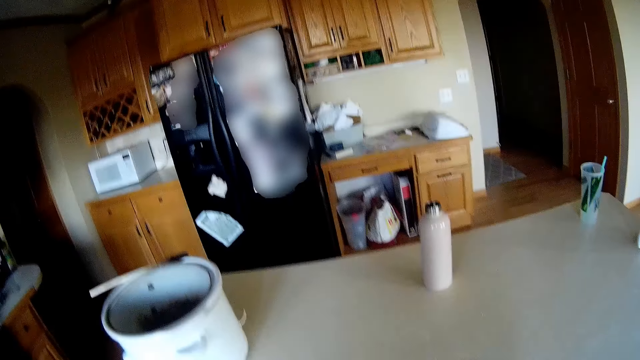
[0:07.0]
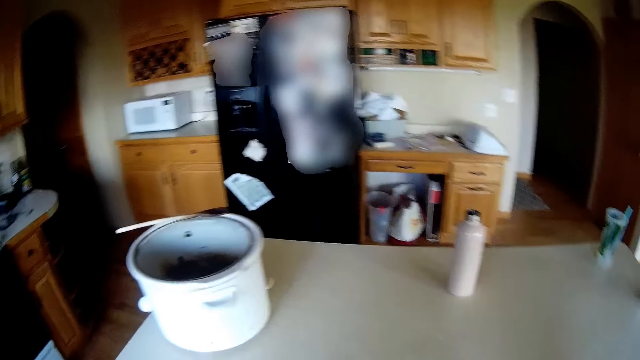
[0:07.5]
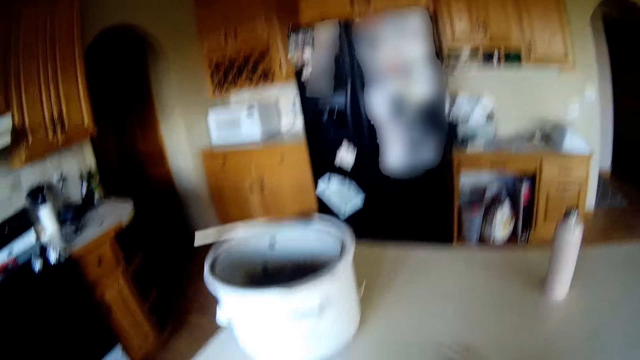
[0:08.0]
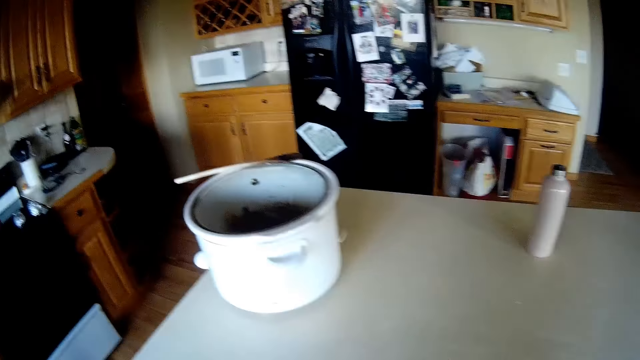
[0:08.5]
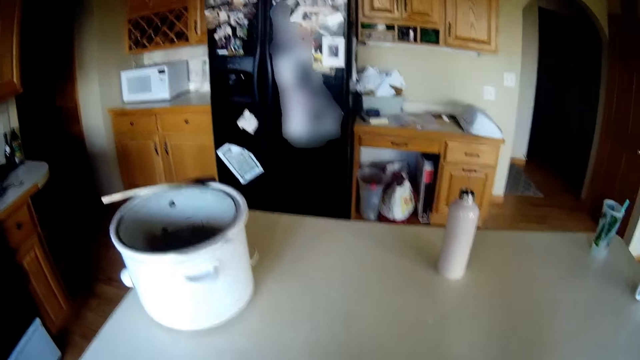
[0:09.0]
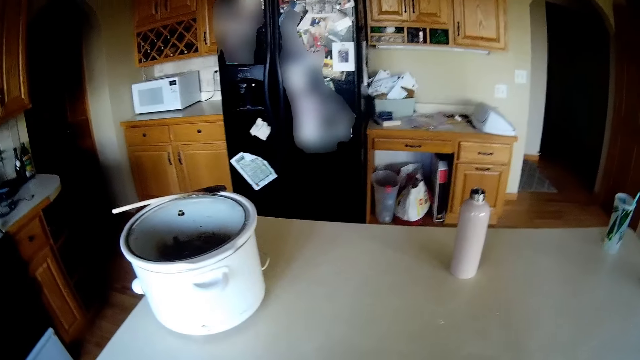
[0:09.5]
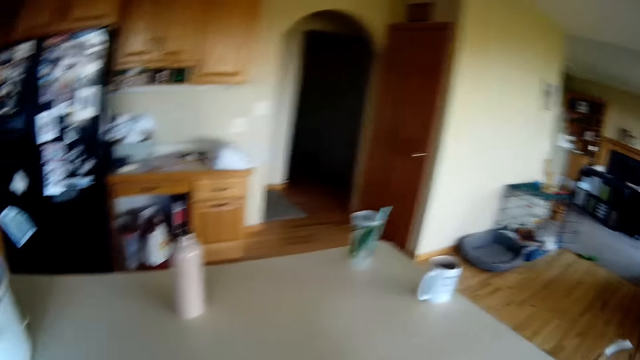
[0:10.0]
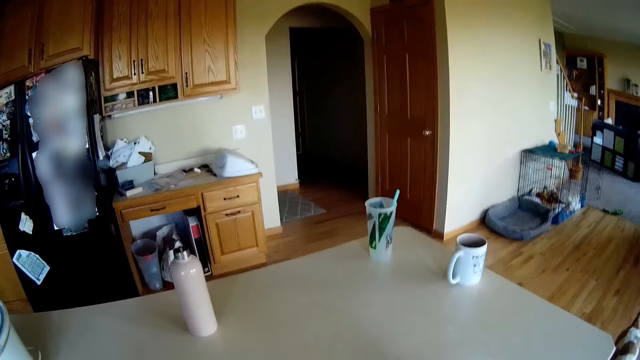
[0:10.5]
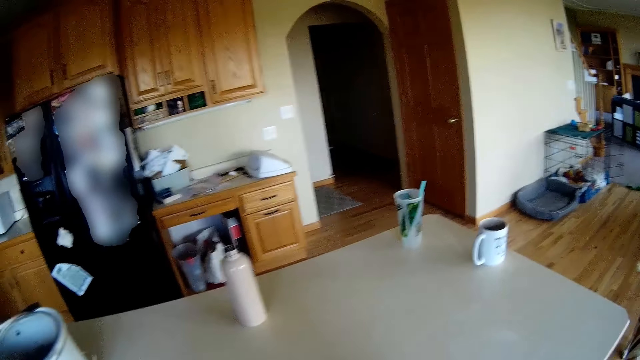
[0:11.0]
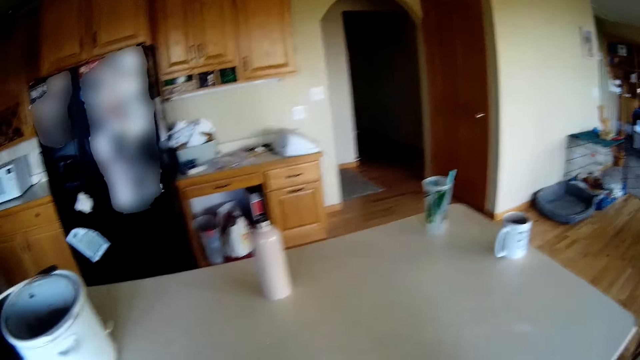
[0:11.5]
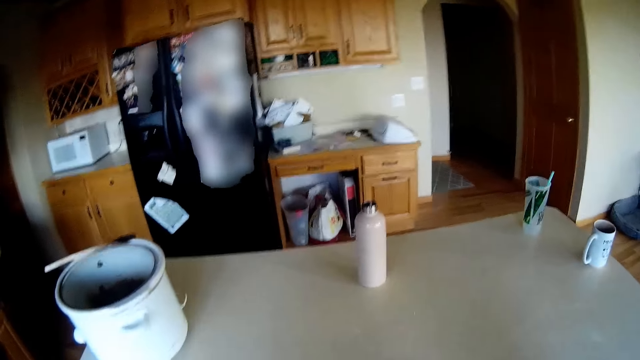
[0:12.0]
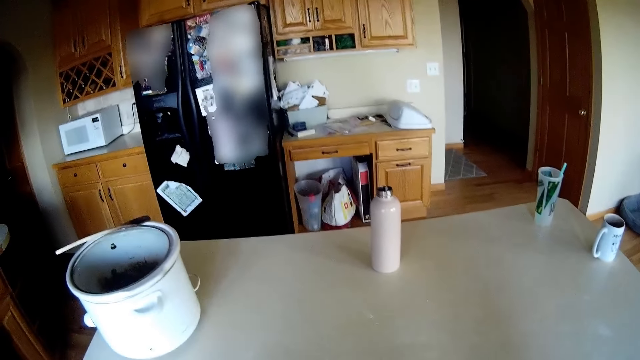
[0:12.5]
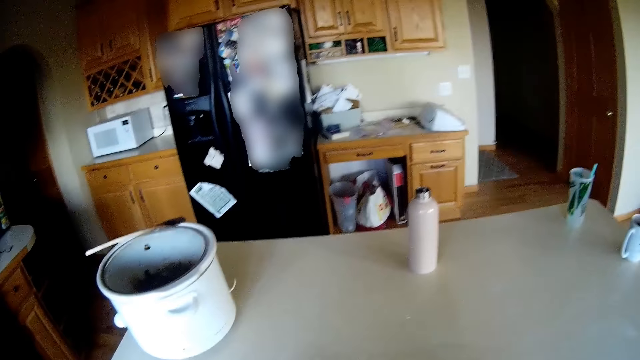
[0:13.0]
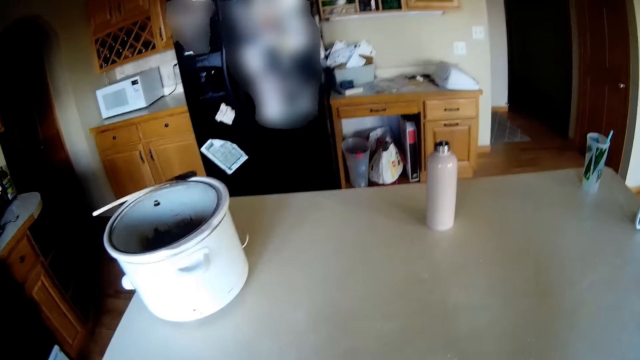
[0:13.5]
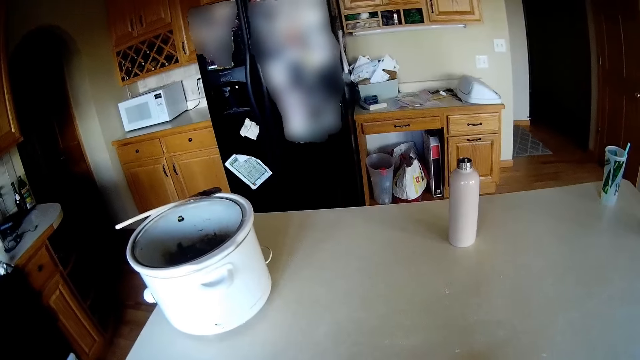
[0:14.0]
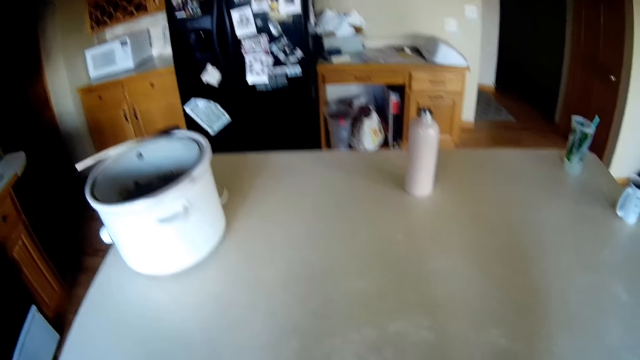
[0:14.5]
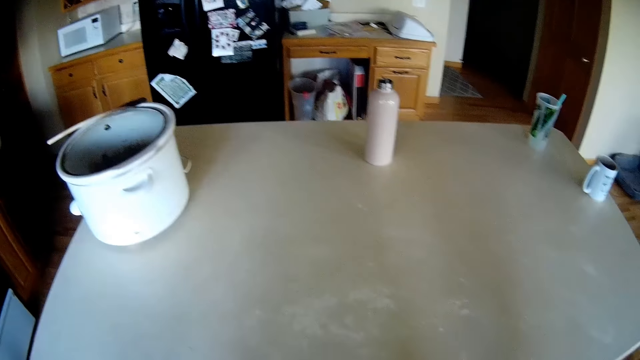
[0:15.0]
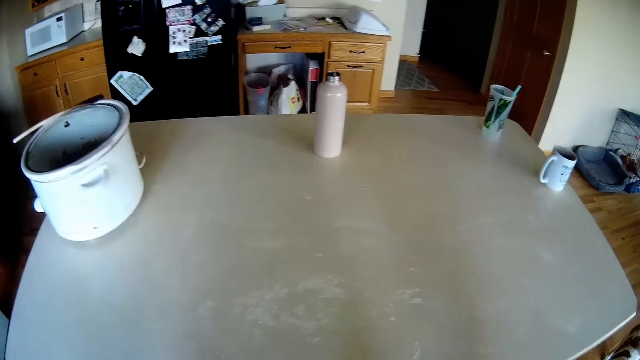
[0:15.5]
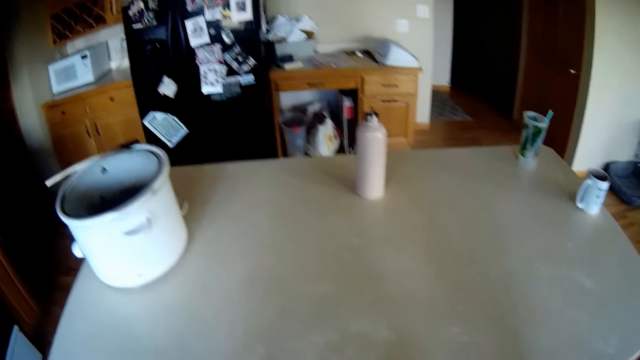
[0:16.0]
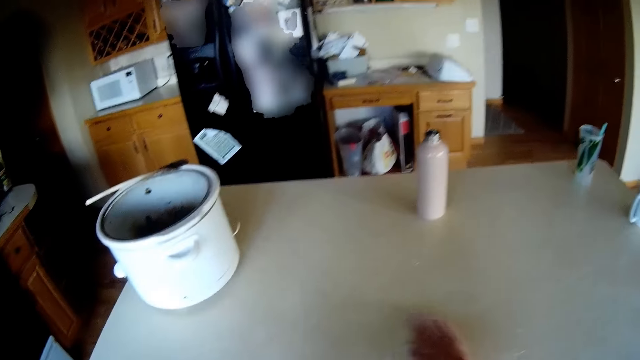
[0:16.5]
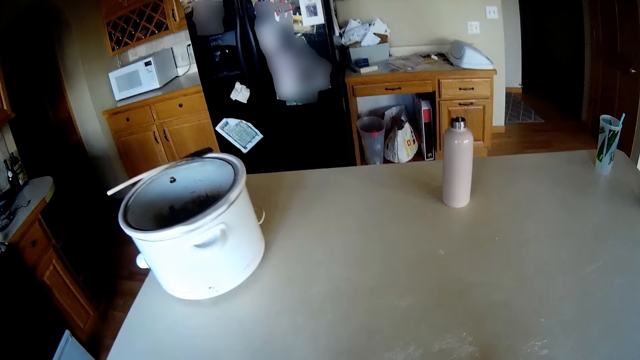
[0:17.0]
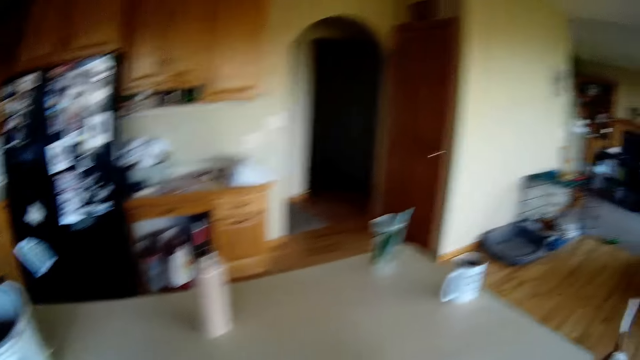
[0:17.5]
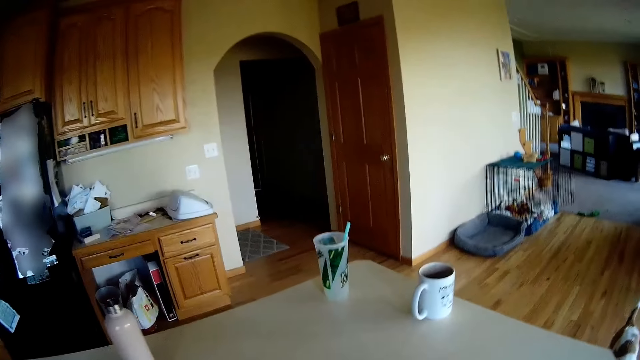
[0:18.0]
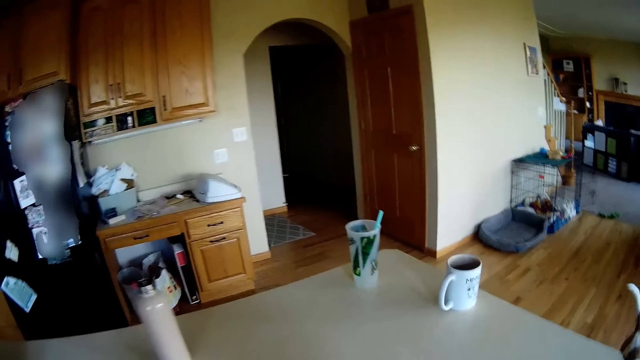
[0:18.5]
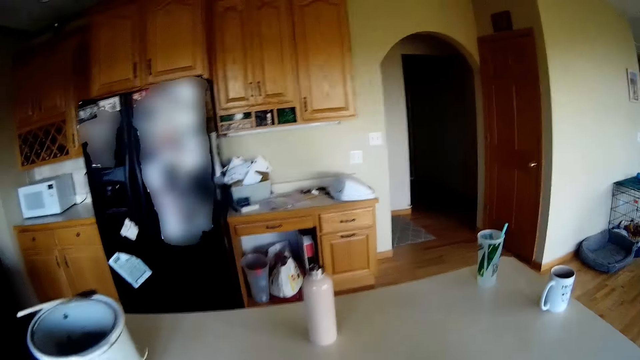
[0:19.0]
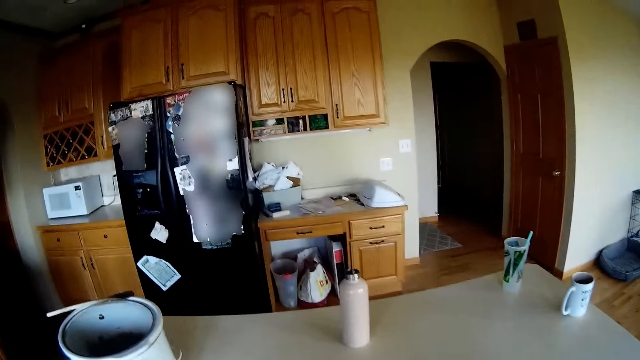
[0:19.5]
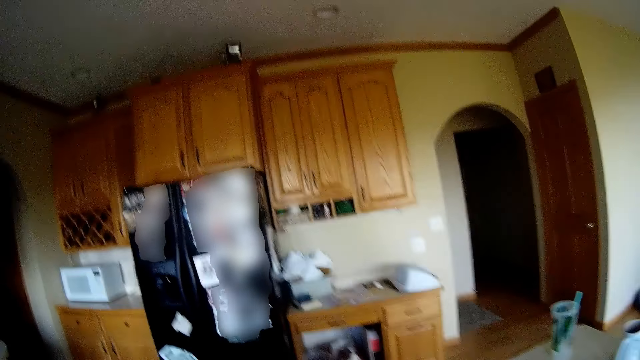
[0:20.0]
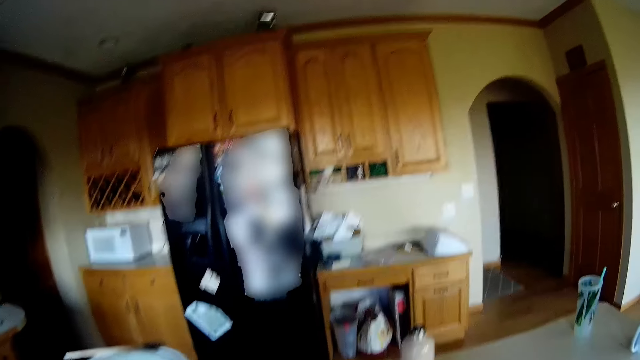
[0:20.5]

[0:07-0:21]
The camera wearer wipes the table with her right hand repeatedly.

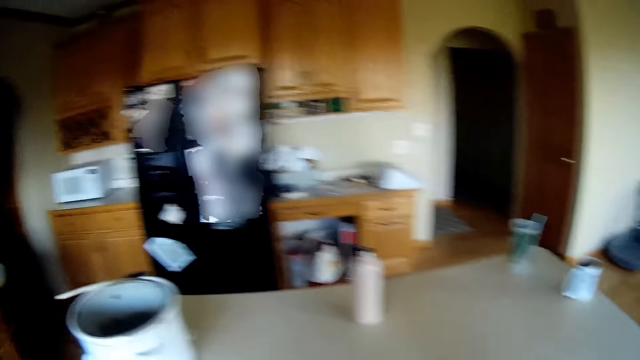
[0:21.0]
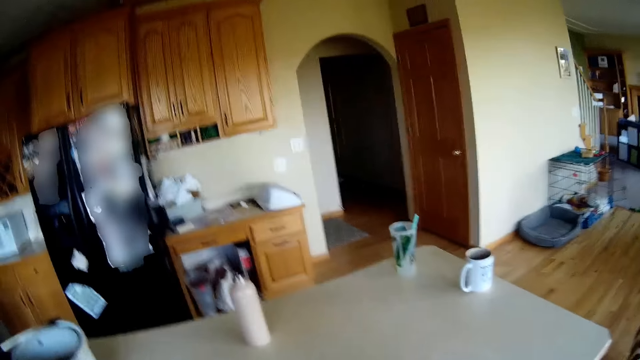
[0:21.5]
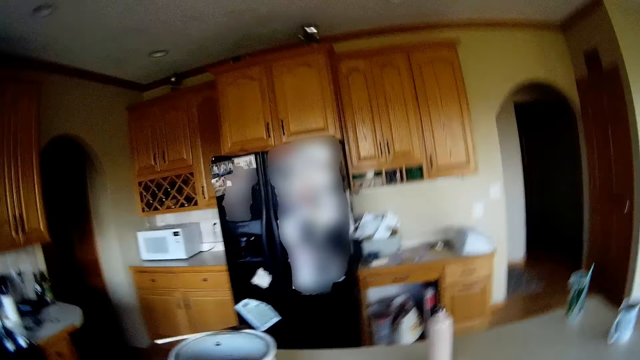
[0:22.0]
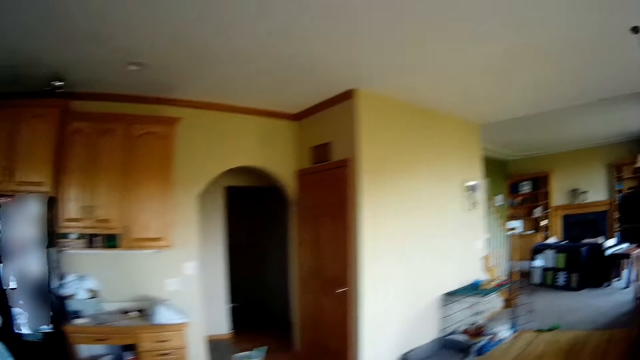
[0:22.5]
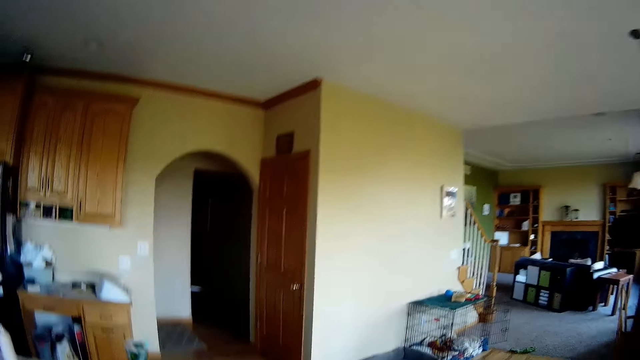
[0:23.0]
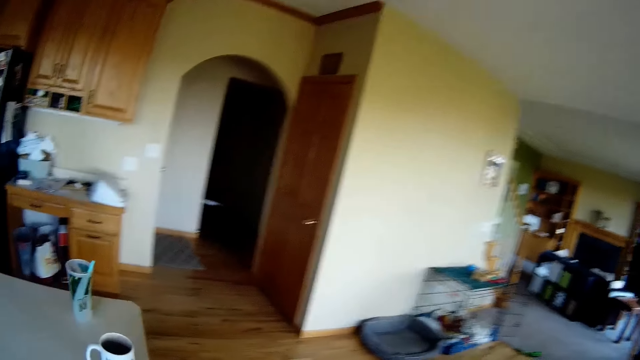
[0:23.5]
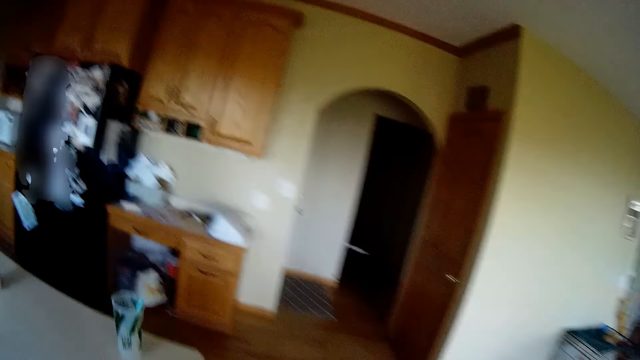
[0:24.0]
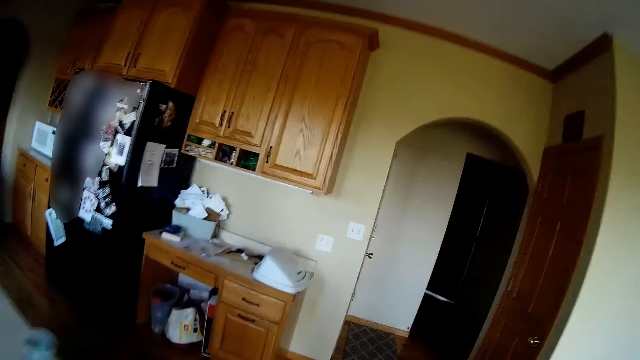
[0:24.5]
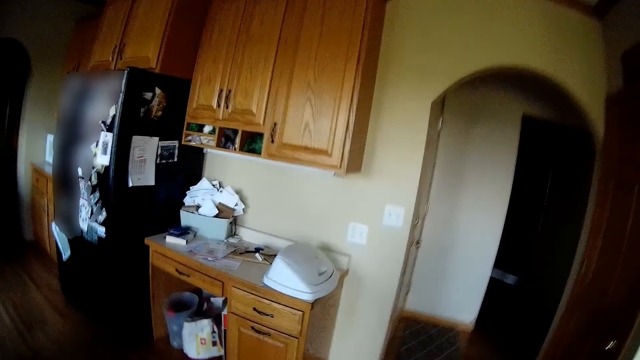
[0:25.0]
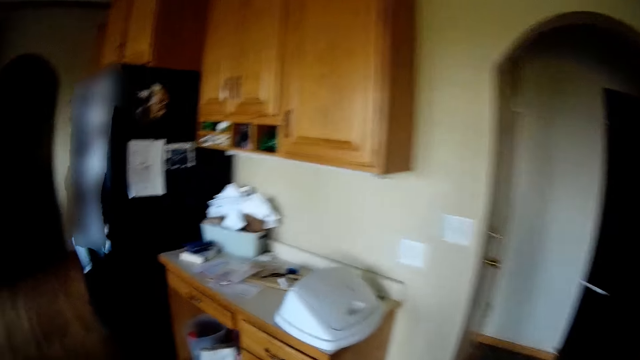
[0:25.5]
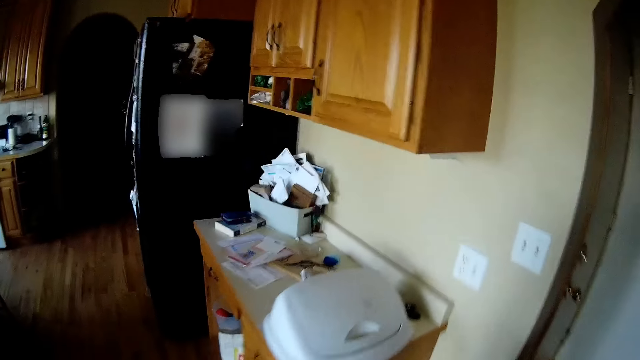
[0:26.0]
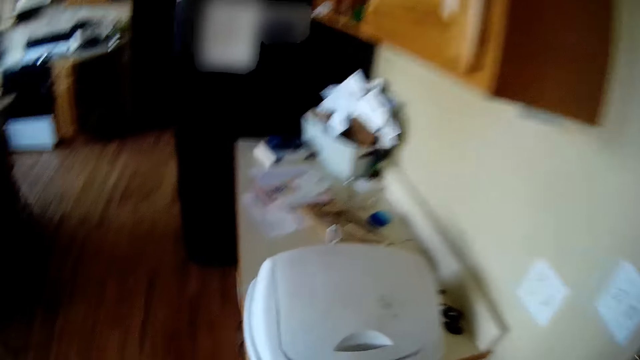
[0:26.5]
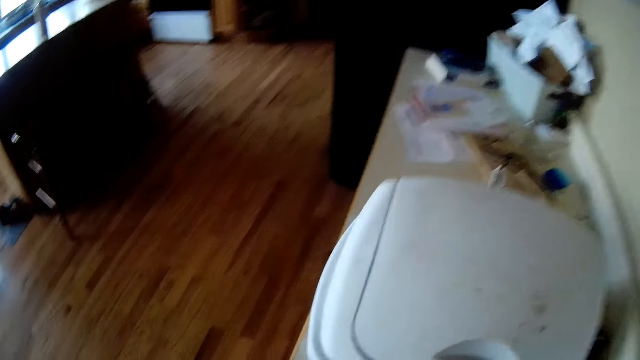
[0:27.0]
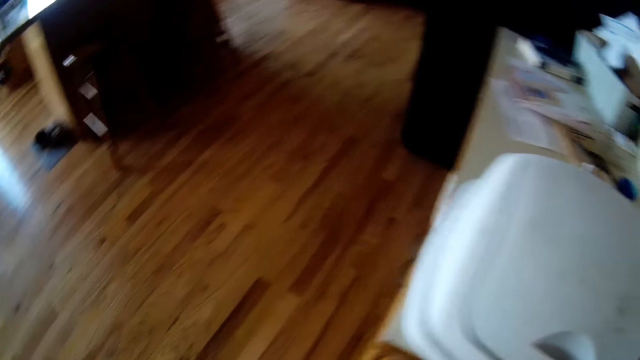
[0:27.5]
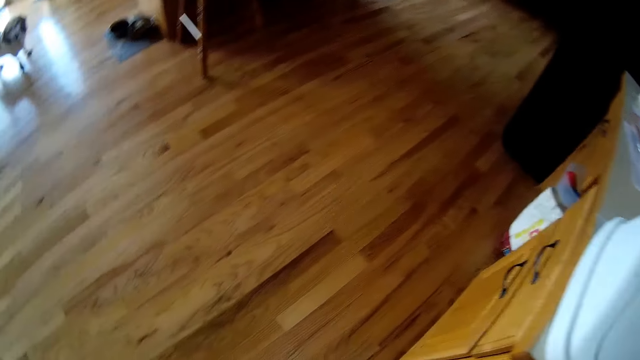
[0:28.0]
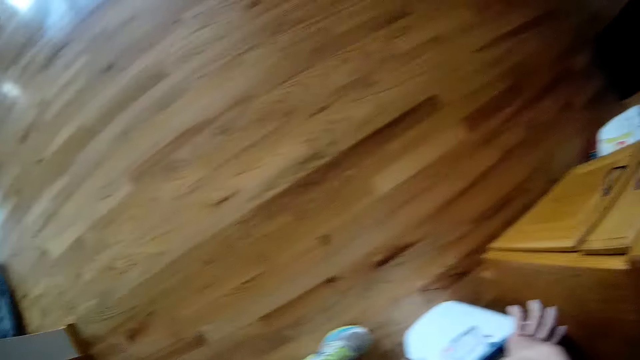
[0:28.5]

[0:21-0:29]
The camera wearer walks around the house. She places her left hand on a bucket.
